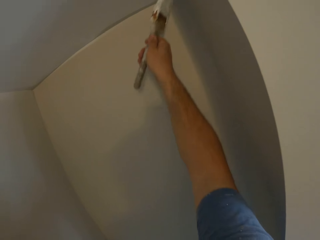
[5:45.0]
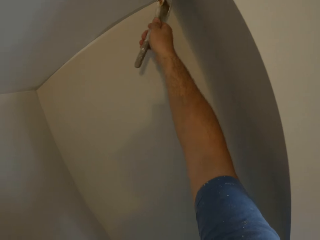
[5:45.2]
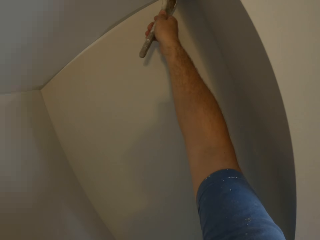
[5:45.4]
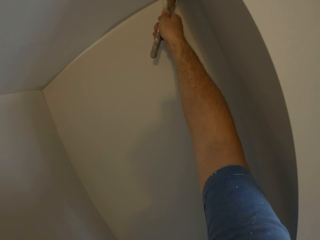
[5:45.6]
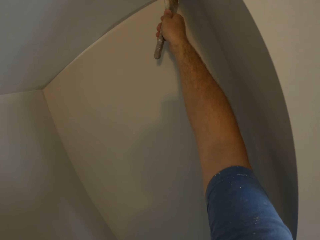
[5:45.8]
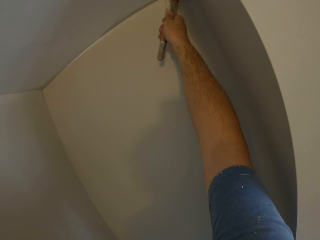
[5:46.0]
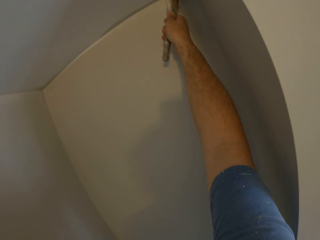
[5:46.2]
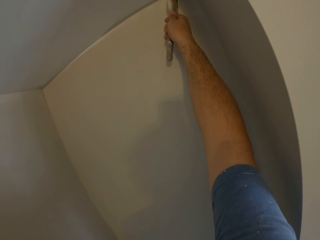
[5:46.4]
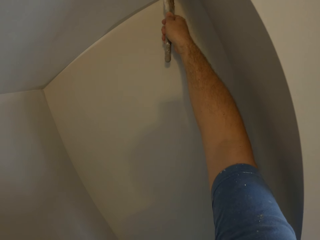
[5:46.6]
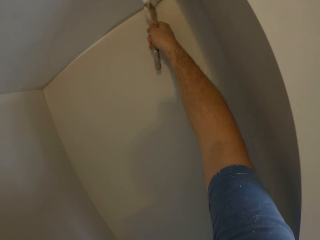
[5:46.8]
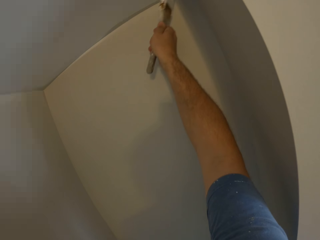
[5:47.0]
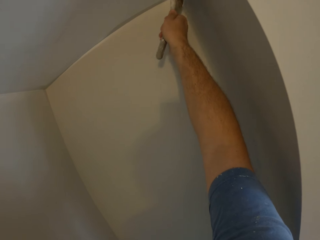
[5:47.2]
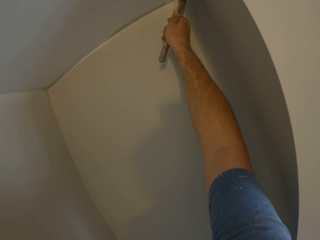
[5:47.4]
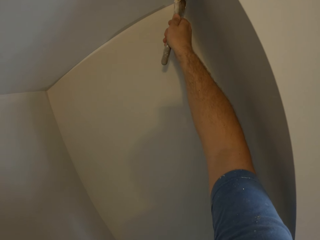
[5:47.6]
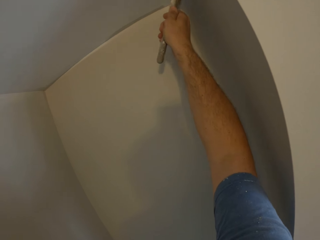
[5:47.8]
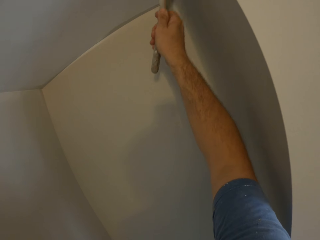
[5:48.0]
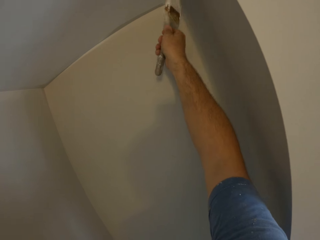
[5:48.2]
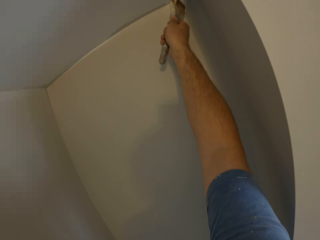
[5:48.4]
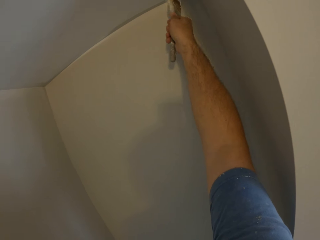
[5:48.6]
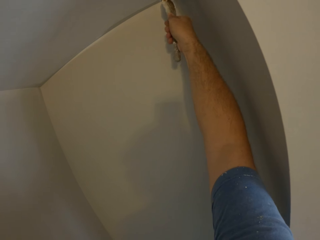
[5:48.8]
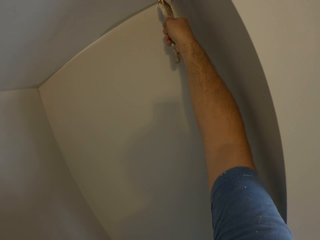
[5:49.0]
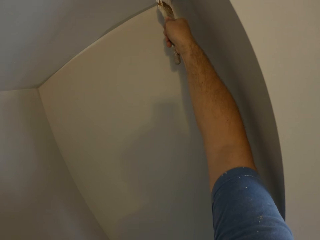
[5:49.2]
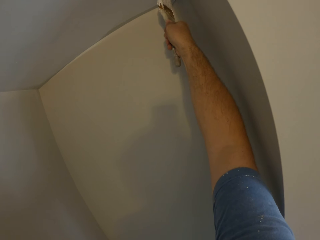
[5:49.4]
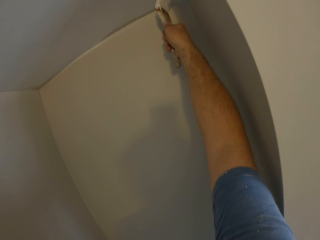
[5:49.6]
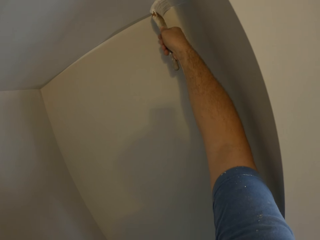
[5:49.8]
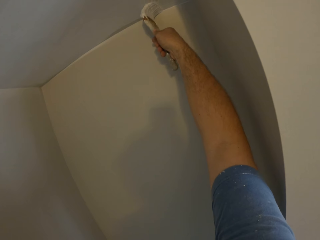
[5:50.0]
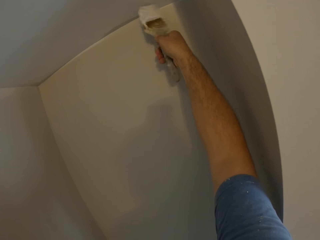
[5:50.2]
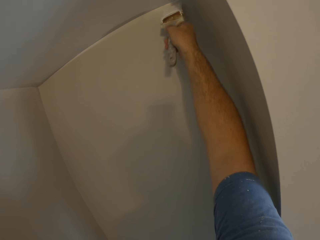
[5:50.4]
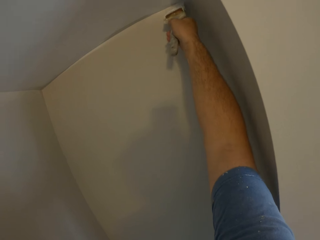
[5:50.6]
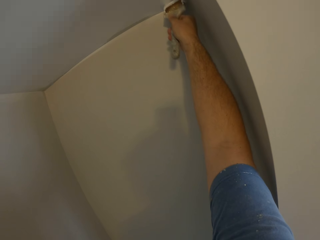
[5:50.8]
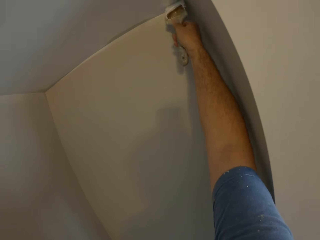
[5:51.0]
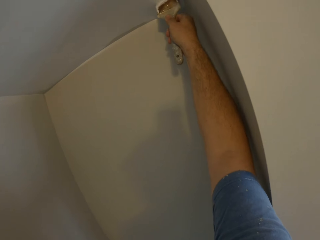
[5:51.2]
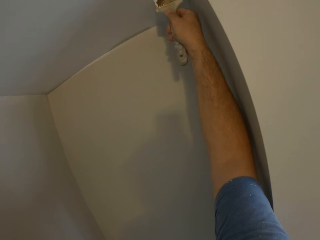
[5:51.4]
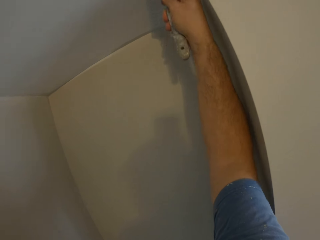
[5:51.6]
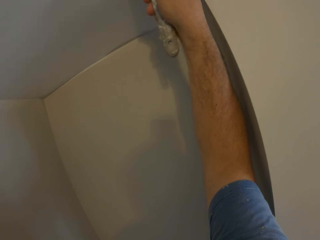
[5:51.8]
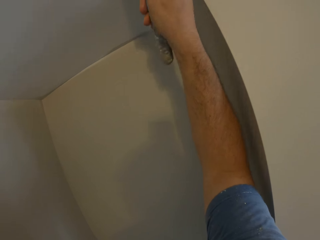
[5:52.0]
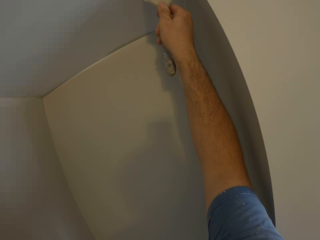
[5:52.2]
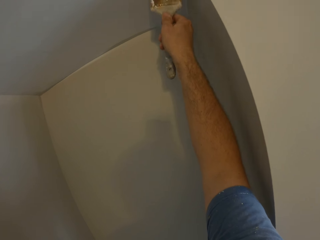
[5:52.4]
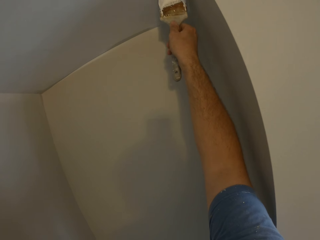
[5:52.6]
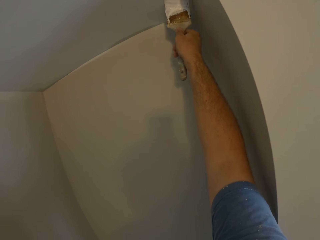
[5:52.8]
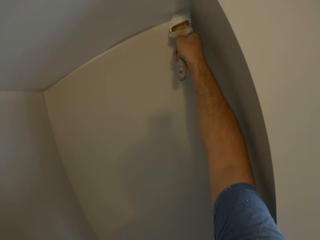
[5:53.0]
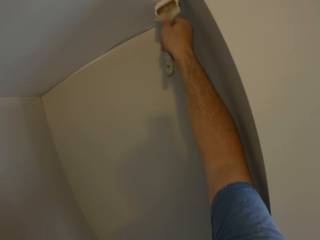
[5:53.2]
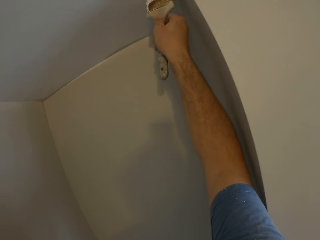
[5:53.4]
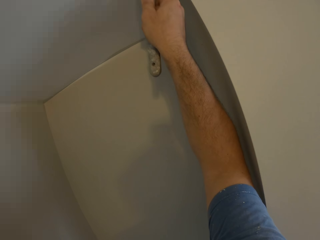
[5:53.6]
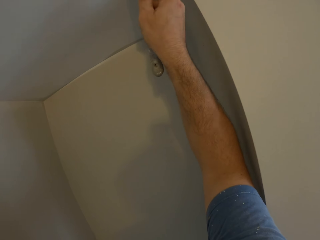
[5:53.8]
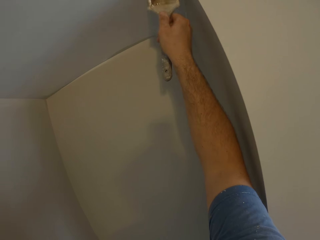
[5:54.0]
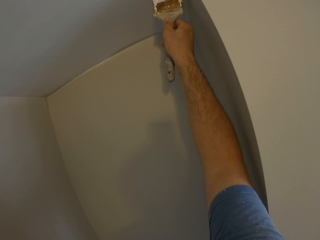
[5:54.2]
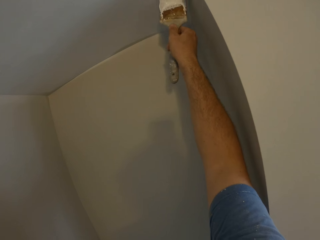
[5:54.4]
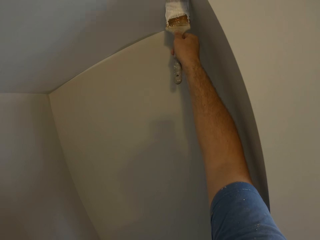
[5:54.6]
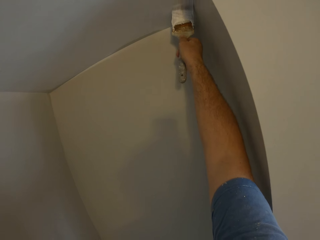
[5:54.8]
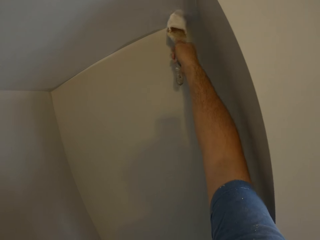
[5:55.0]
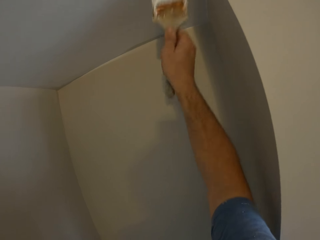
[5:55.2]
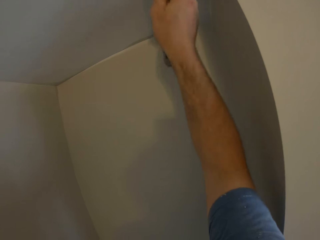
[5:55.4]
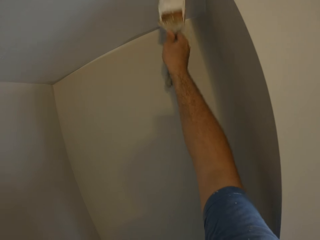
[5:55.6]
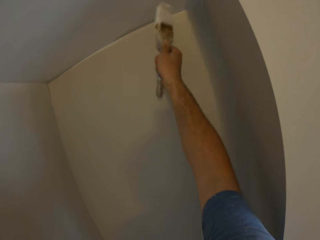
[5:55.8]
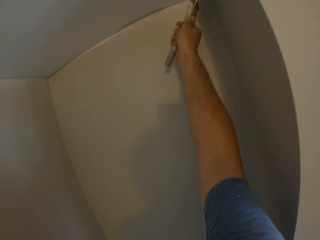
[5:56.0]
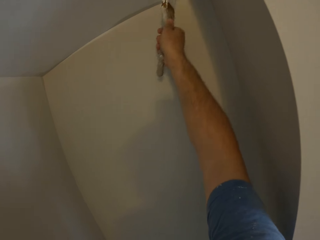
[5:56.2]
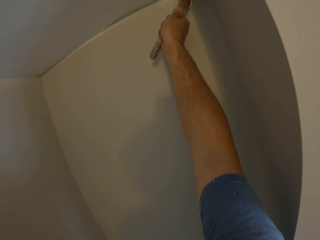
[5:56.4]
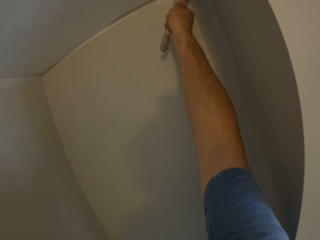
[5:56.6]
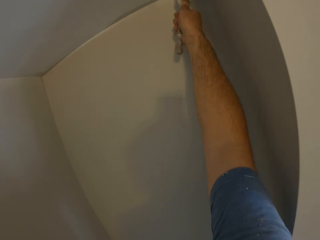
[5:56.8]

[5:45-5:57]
The camera wearer paints the ceiling corners of the room using a paintbrush.

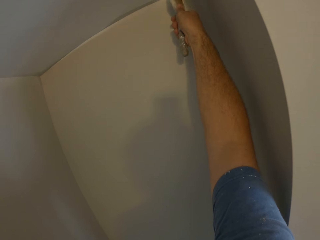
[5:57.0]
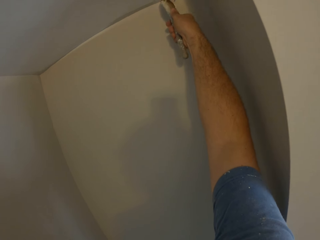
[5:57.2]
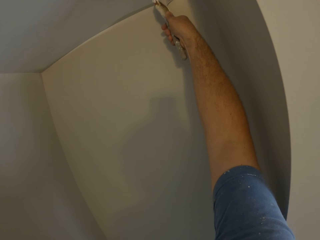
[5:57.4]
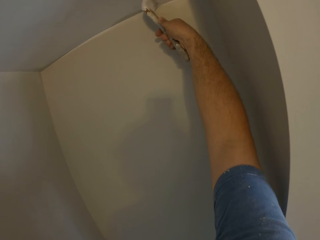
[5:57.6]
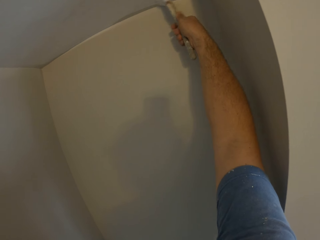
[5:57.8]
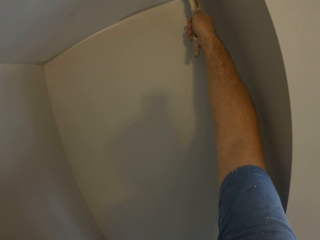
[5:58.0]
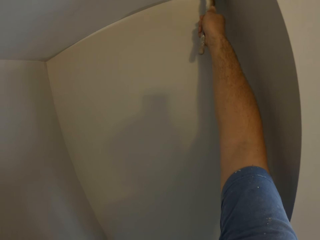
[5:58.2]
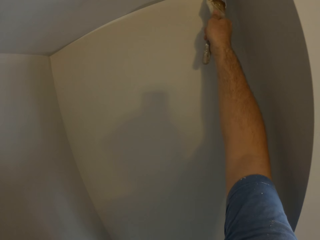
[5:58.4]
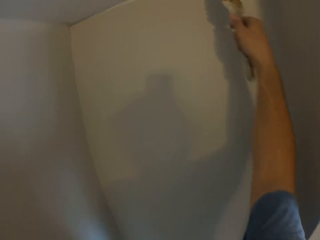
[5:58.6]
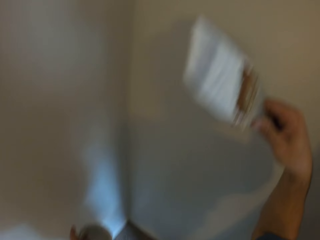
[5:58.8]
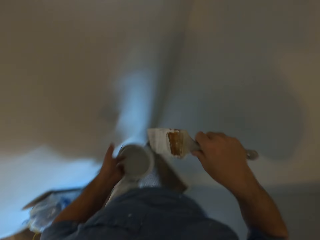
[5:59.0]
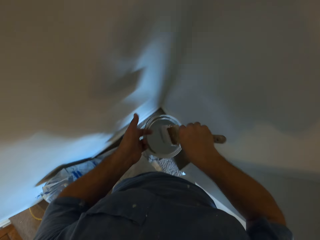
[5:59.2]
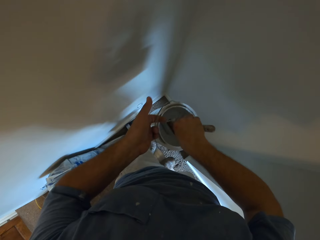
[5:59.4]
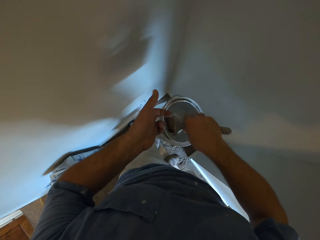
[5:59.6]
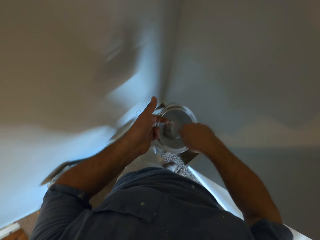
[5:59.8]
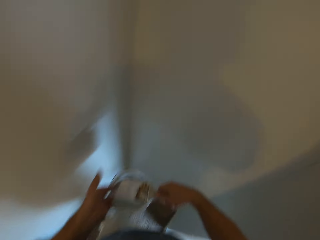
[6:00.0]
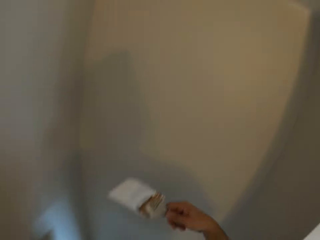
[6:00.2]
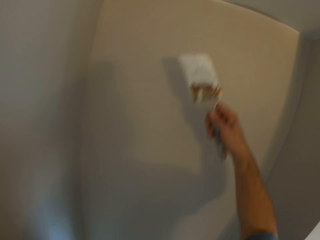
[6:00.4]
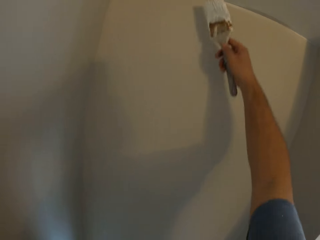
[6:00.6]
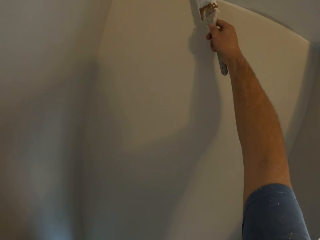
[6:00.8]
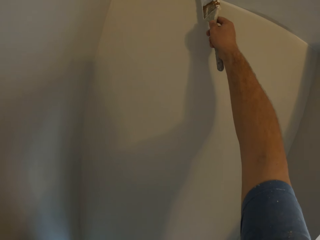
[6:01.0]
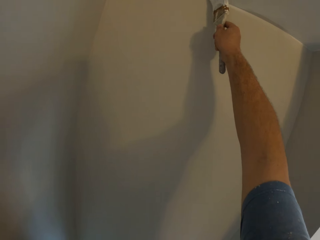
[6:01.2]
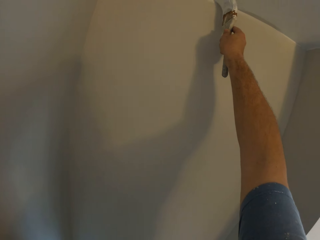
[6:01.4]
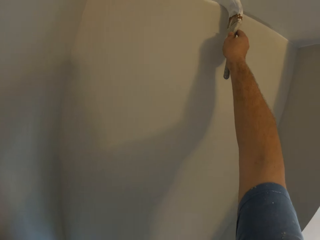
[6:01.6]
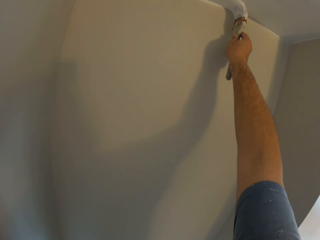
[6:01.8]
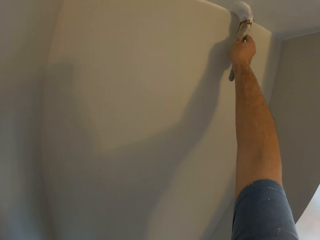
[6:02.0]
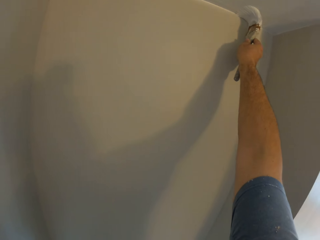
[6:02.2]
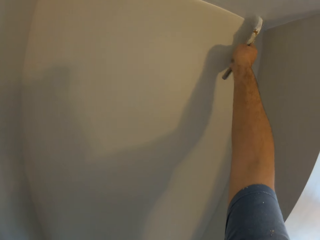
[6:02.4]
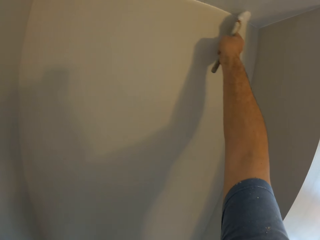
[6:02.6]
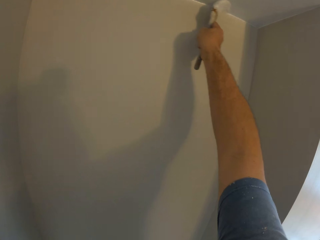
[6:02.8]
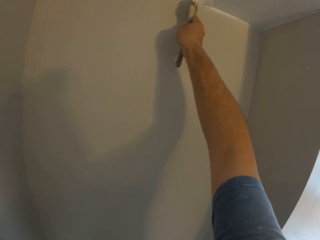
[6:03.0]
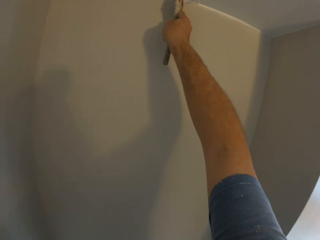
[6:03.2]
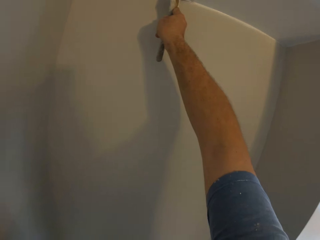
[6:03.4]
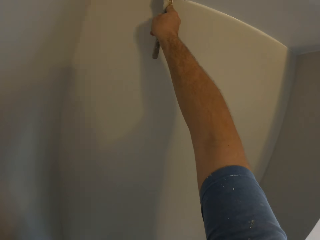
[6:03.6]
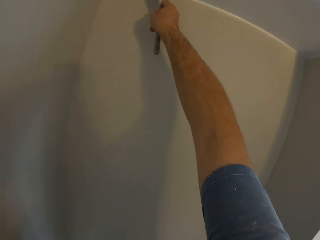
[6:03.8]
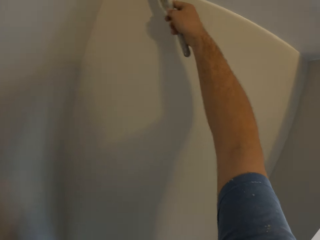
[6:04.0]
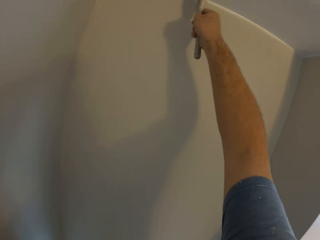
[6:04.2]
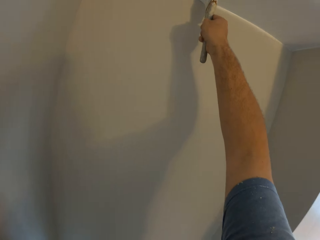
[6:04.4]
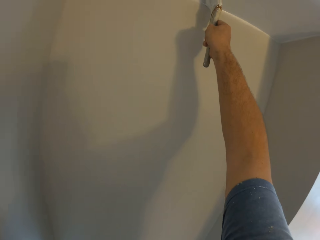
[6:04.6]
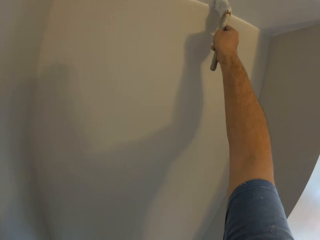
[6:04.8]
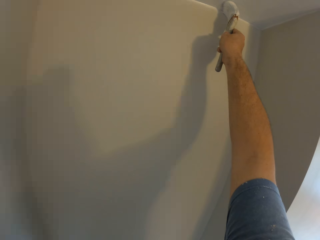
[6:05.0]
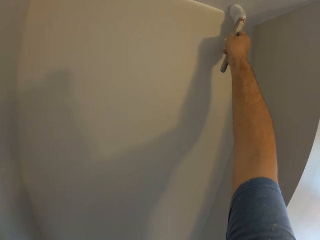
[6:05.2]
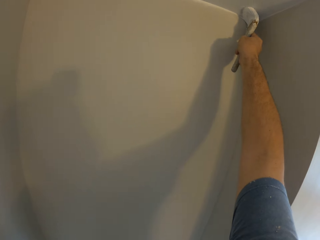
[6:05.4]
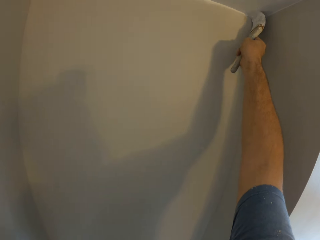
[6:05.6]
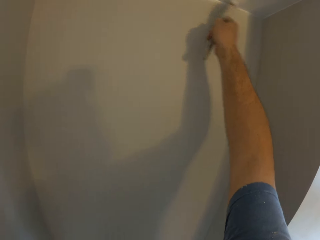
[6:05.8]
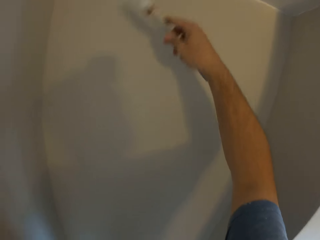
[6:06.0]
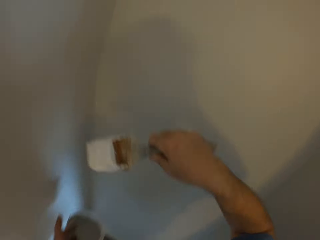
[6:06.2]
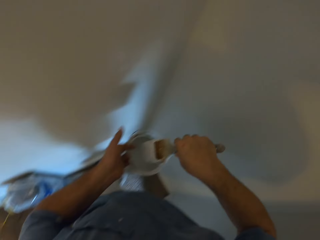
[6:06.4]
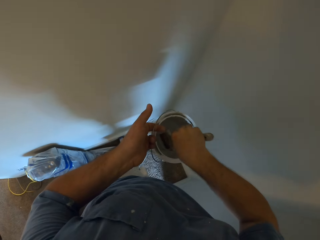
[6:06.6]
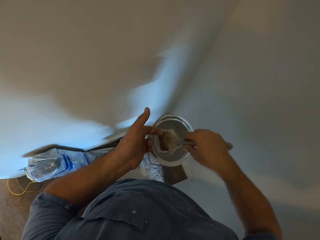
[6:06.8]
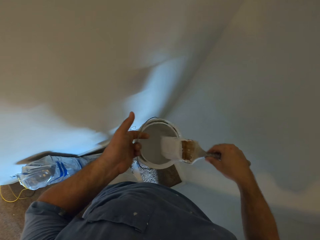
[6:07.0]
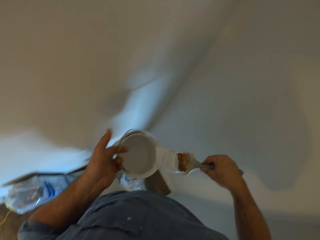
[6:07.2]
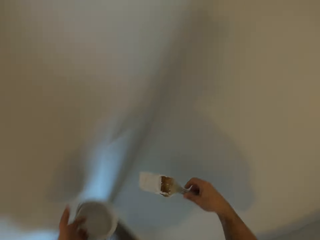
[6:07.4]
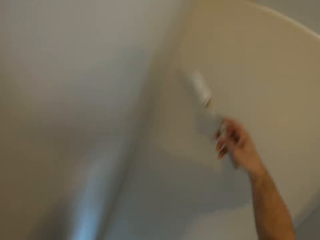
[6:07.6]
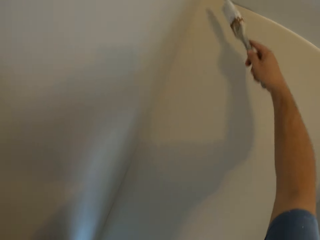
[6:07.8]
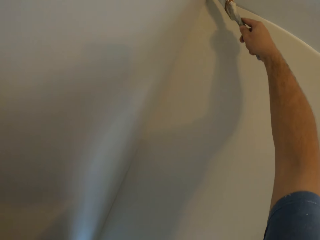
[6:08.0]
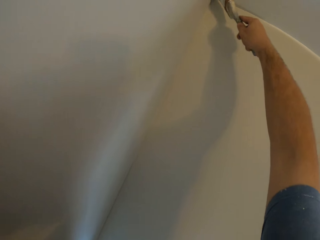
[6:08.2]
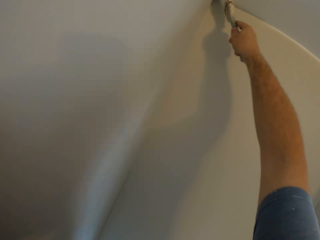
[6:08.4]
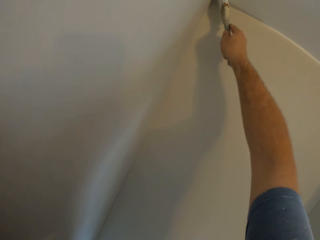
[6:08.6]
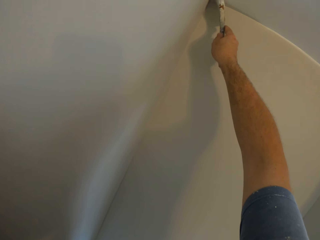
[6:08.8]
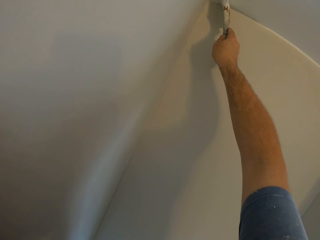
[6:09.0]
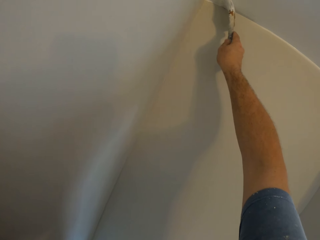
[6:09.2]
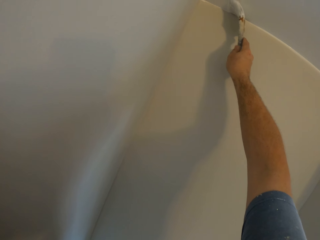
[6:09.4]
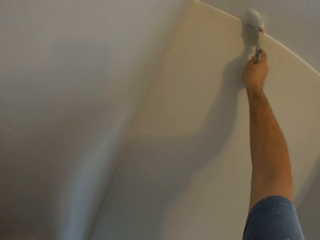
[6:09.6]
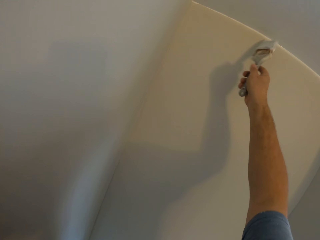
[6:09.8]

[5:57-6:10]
The camera wearer dips the paintbrush into the paint container. They draw the paint from the paint can. They remove the paintbrush from the paint container. They paint the ceiling corners of the room using the paintbrush. They dip the paintbrush into the paint container. They draw the paint from the paint can. They remove the paintbrush from the paint container. They paint the ceiling corners of the room using the paintbrush.
